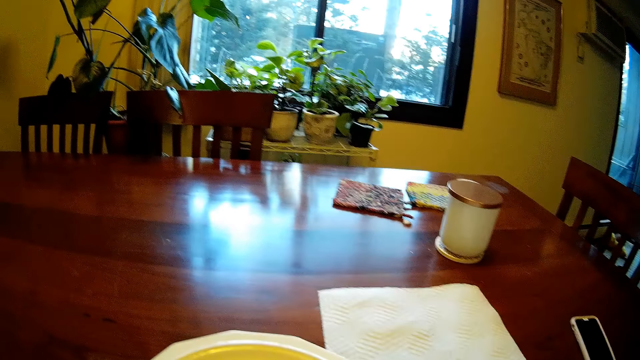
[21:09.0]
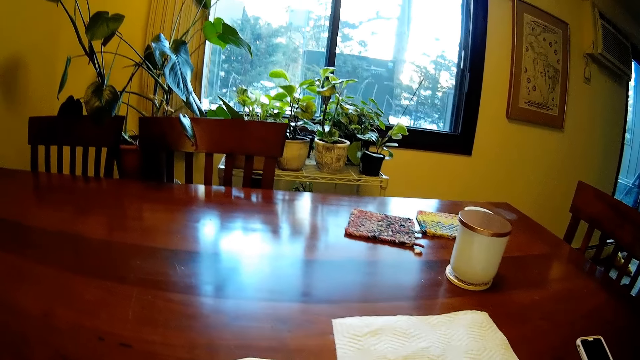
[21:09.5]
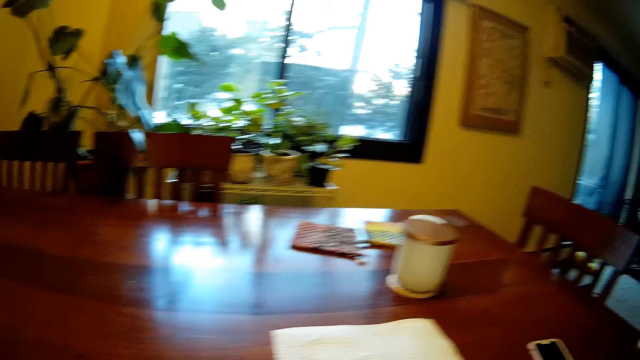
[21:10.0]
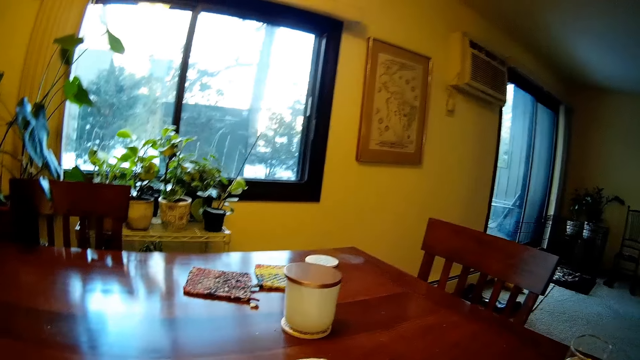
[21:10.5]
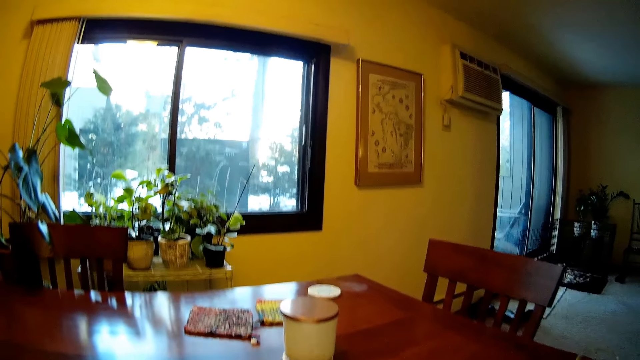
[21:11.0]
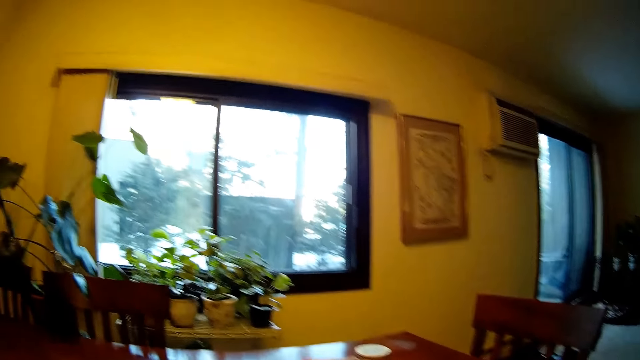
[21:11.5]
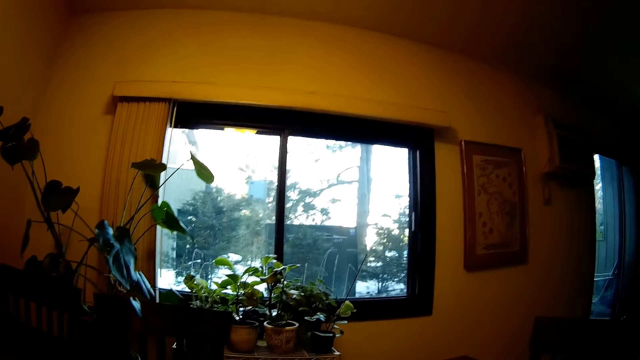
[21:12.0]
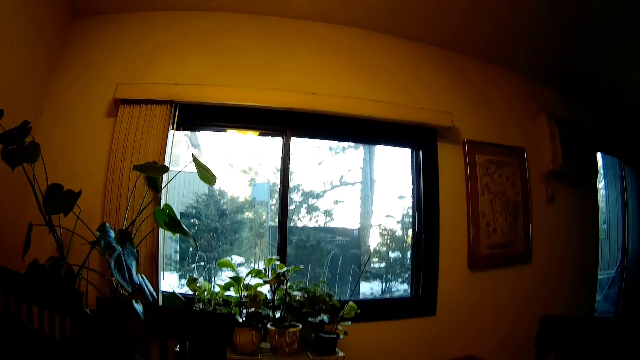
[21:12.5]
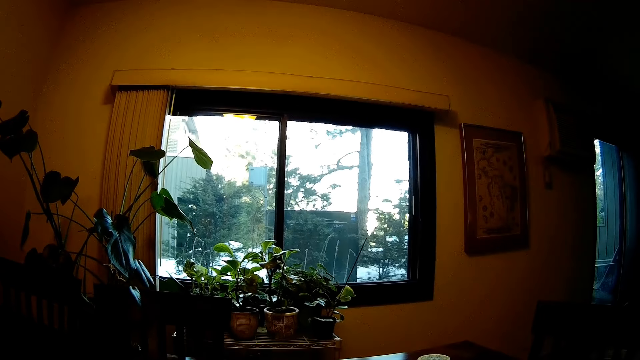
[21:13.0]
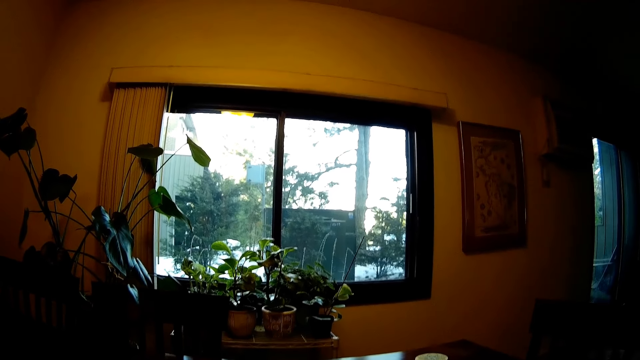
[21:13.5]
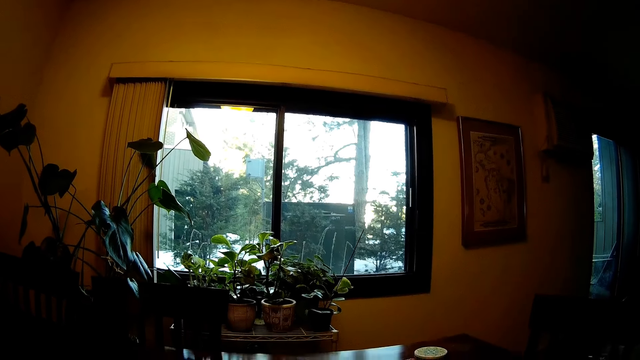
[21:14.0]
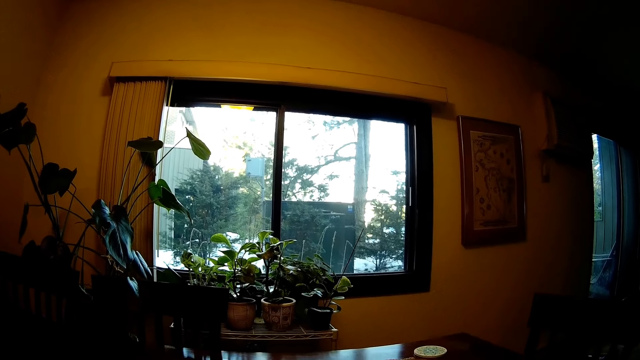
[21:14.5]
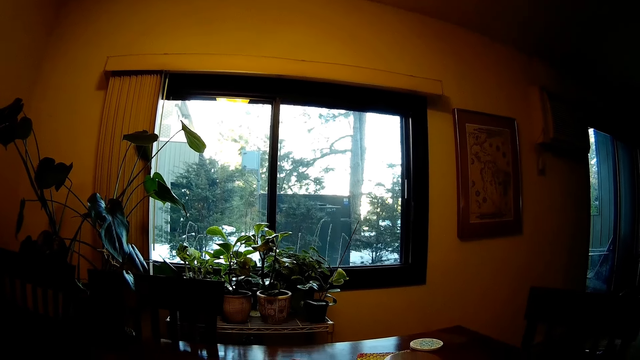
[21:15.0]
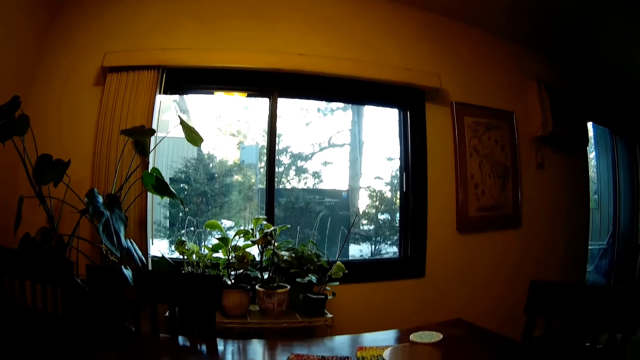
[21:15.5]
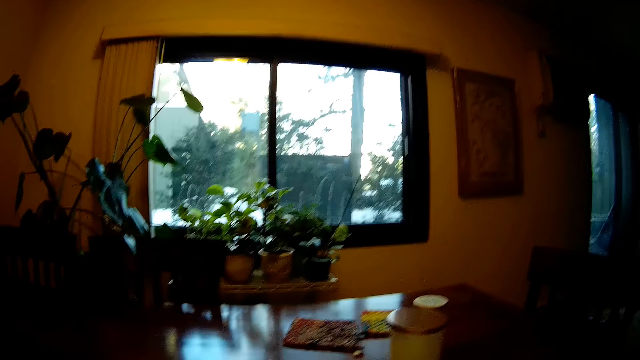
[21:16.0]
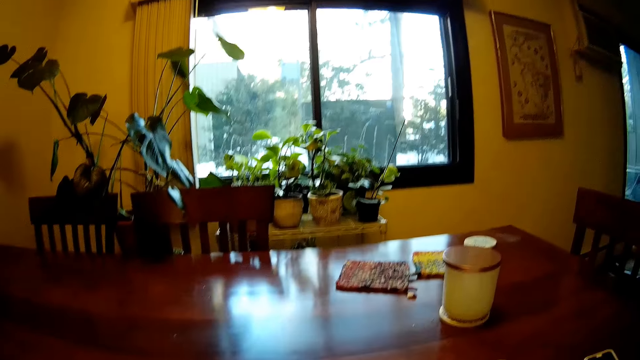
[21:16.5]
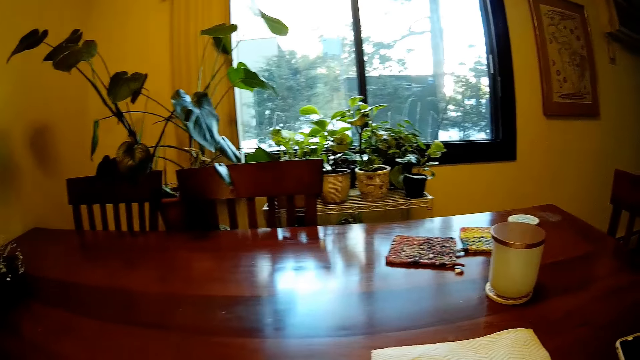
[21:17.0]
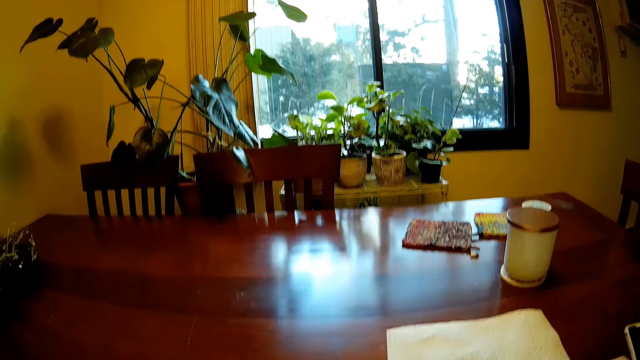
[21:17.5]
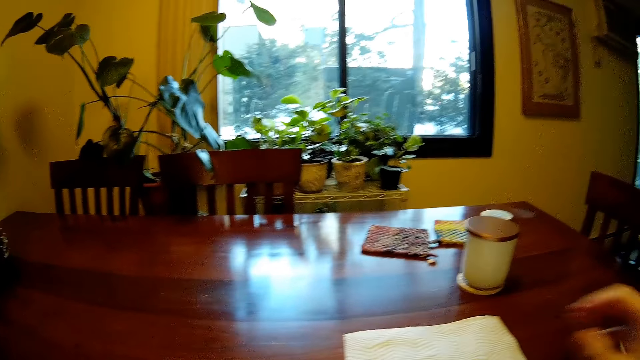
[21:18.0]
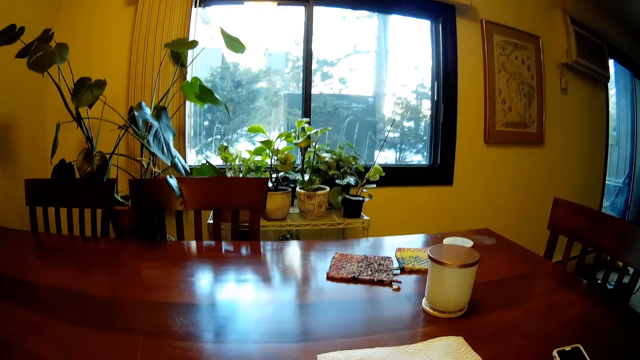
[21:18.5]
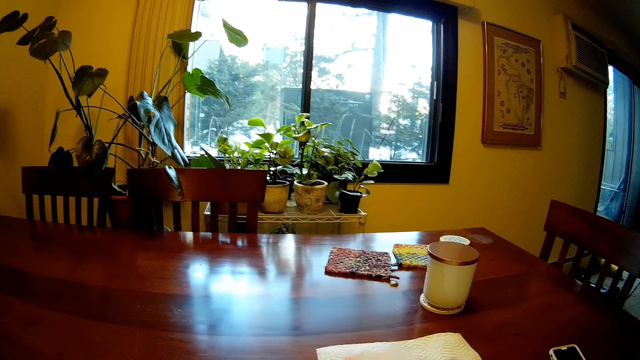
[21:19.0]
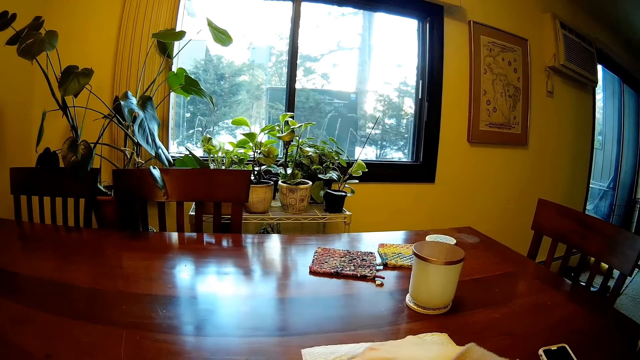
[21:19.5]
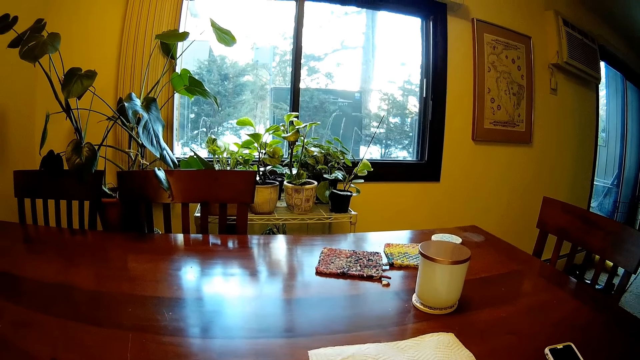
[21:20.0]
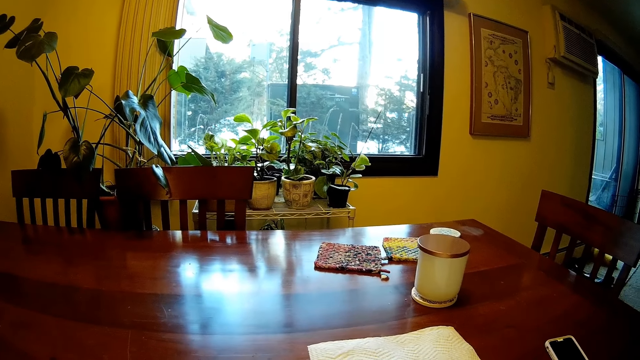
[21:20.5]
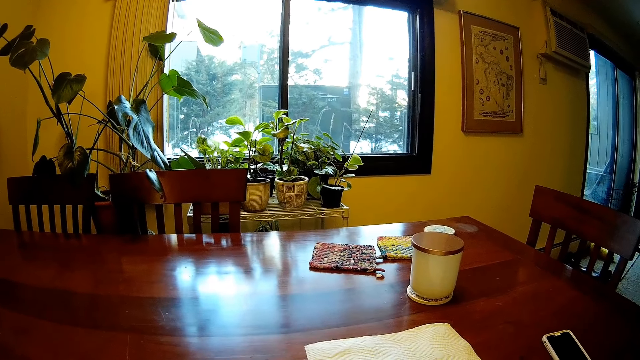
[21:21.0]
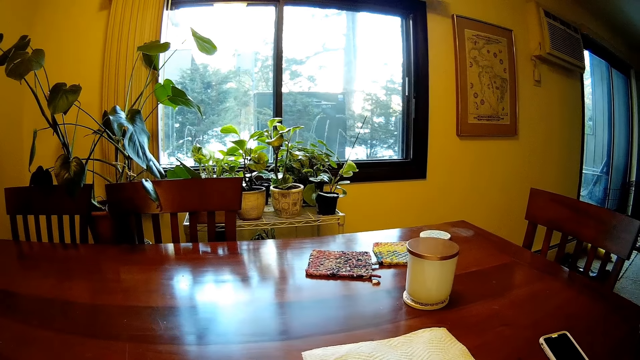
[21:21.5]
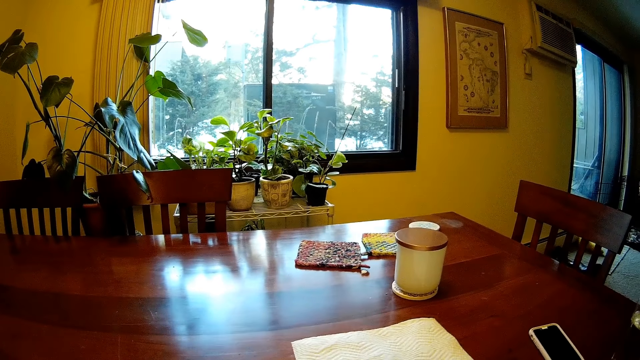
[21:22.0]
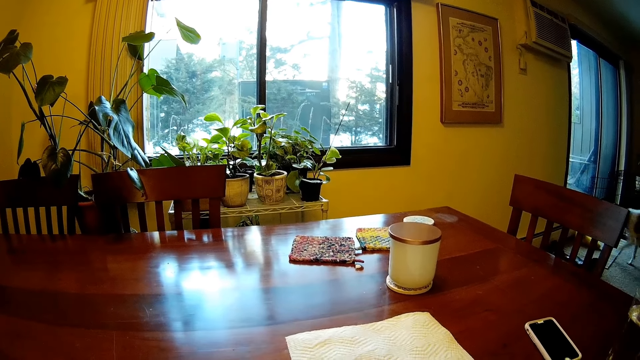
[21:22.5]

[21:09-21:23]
The camera wearer moves the towel cloth on top of the dining table. He moves his hands to pick something.

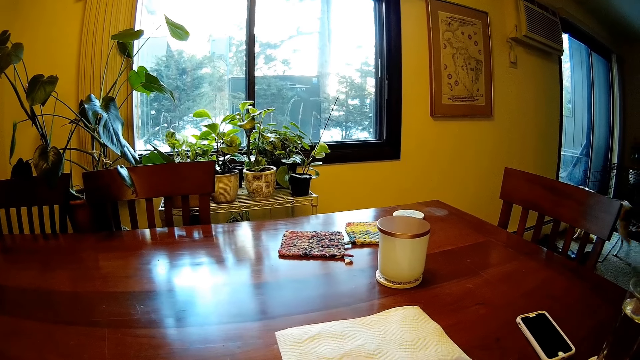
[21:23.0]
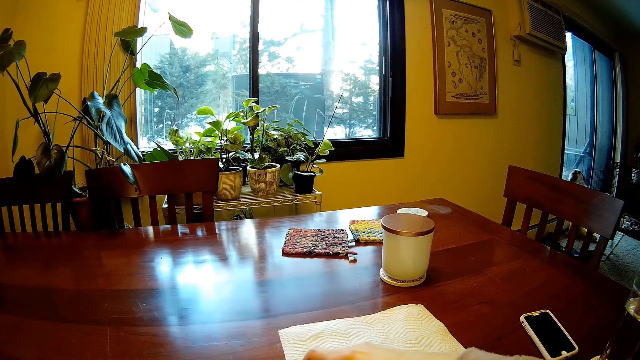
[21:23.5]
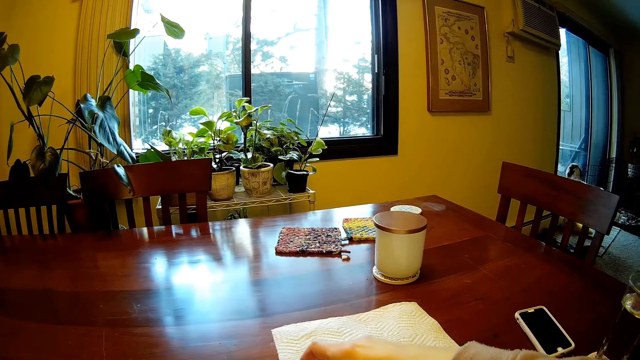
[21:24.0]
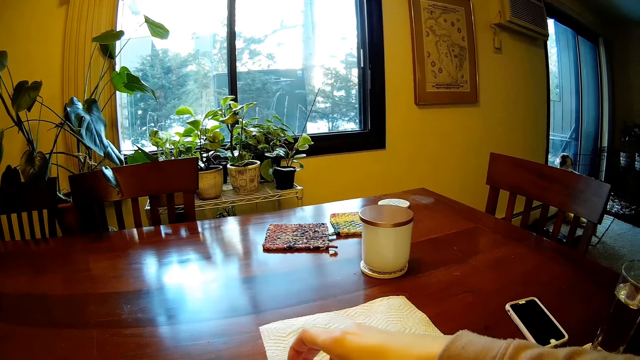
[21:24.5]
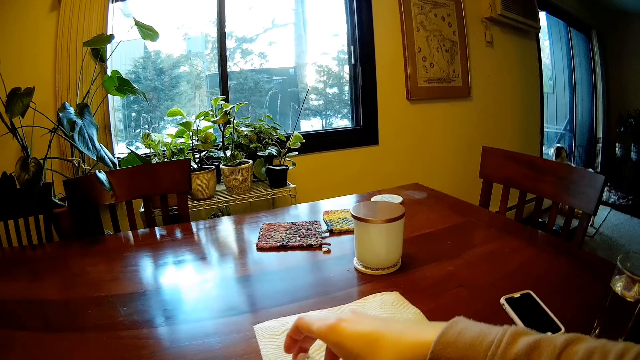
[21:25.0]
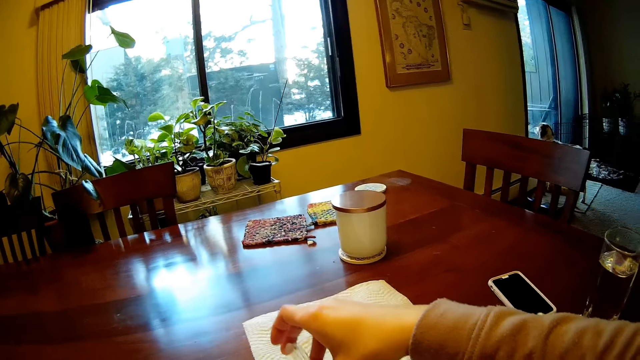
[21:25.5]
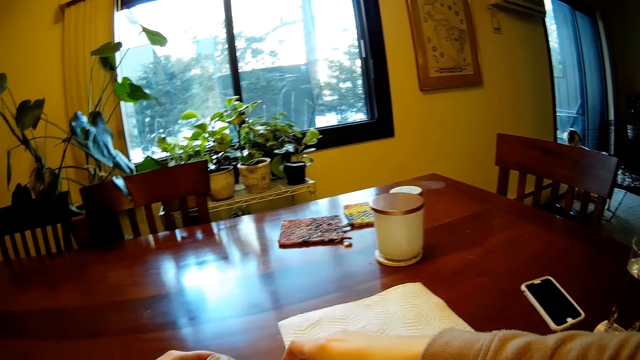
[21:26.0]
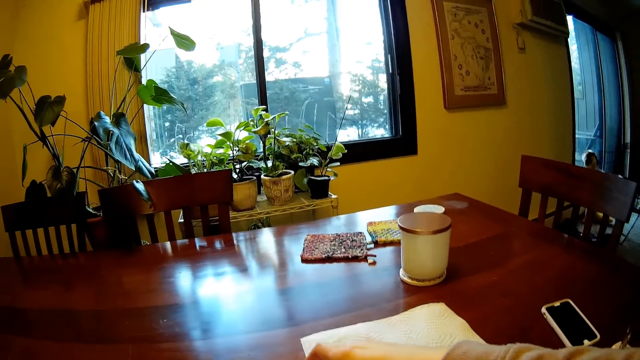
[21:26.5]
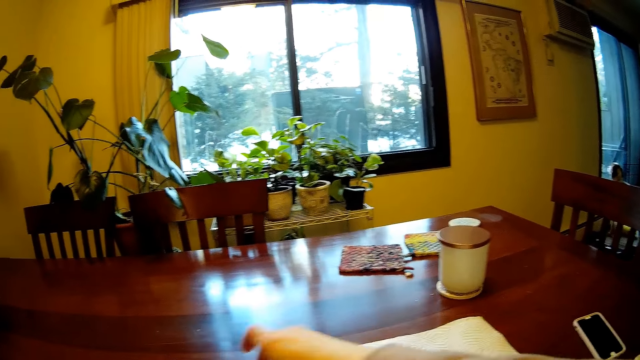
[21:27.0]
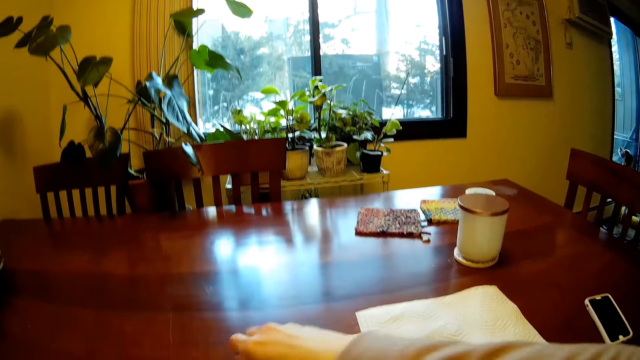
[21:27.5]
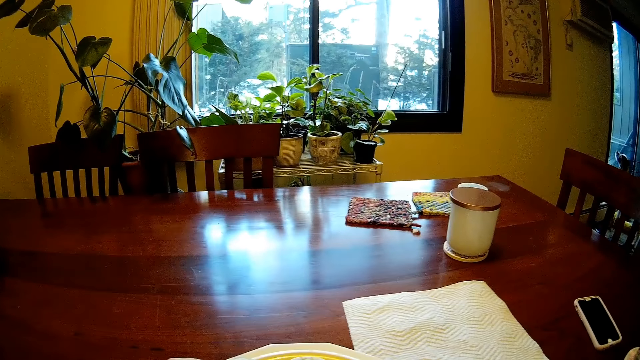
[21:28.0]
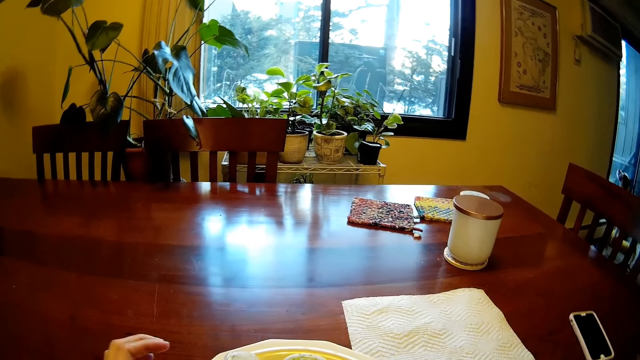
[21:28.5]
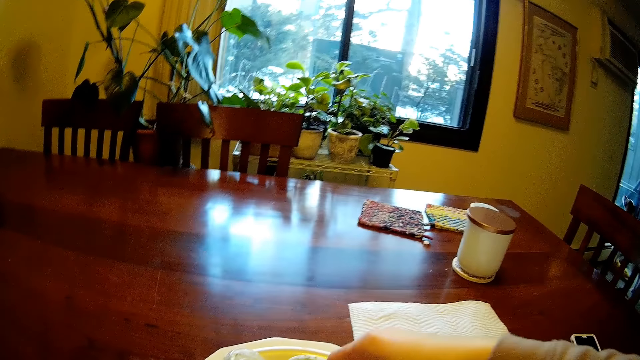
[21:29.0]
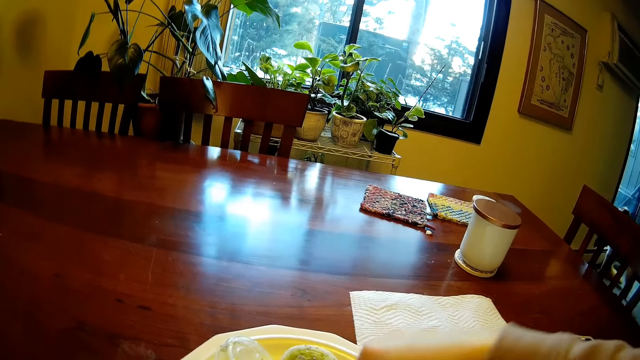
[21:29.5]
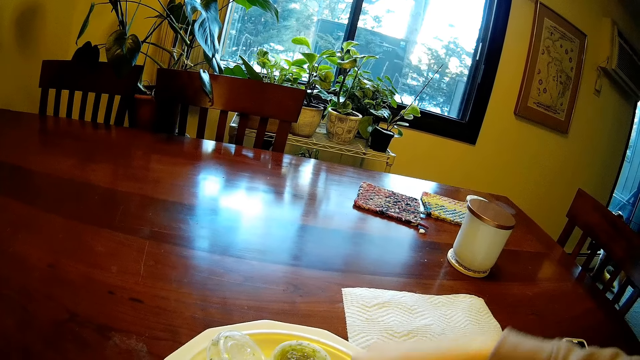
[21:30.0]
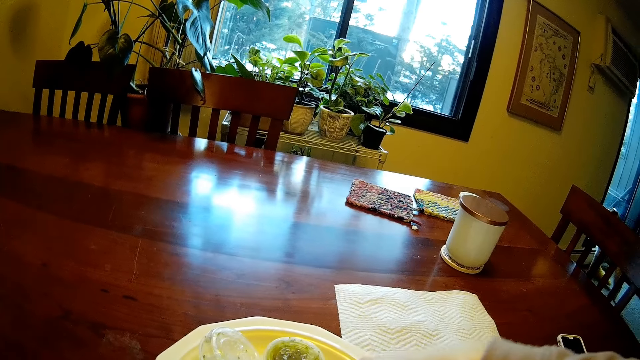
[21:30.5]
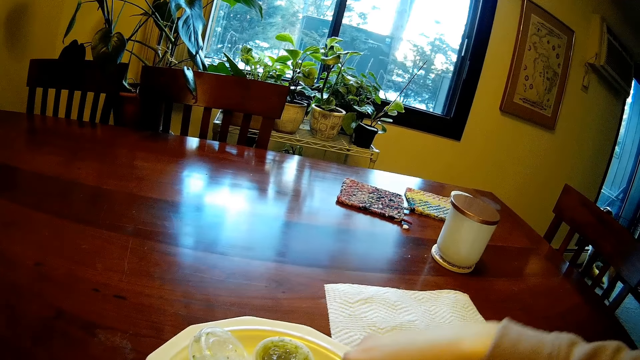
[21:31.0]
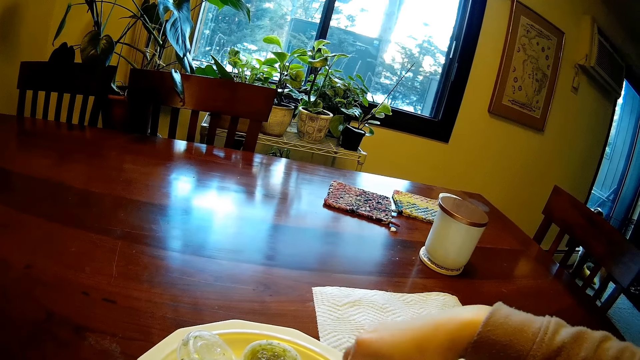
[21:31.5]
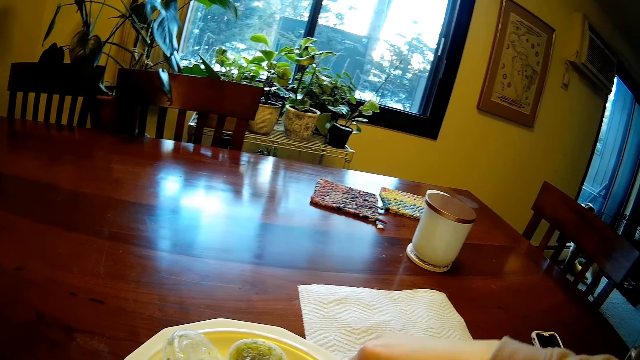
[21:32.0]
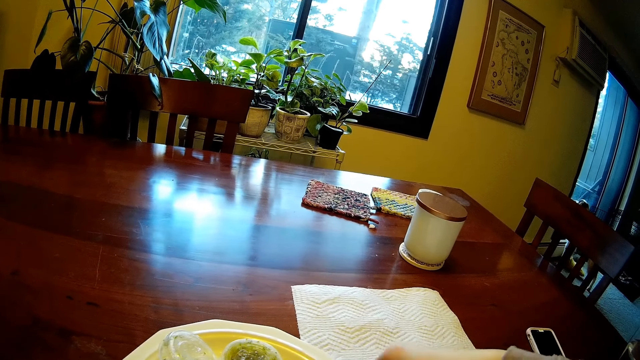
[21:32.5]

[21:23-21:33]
The camera wearer picks a sauce in the plate with her left hand.
